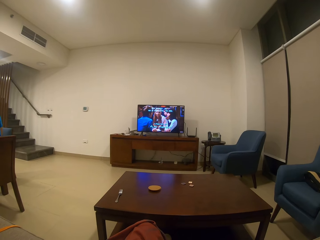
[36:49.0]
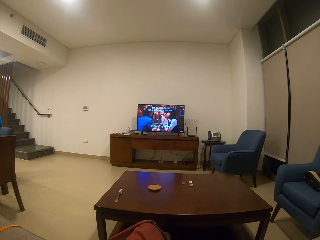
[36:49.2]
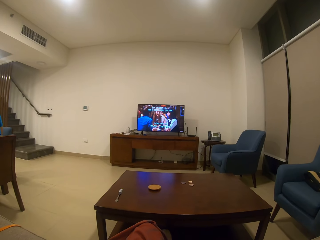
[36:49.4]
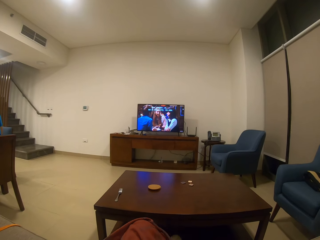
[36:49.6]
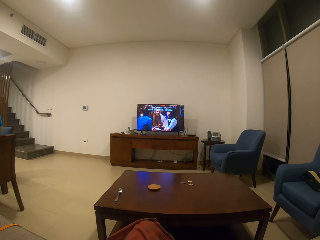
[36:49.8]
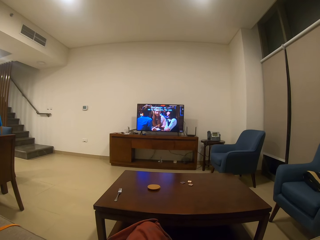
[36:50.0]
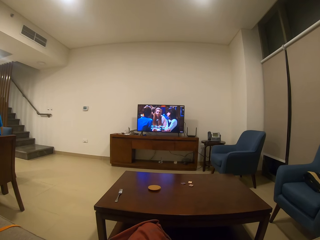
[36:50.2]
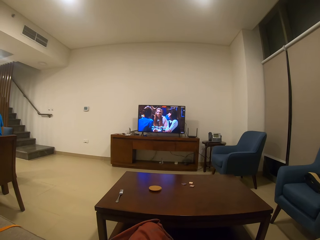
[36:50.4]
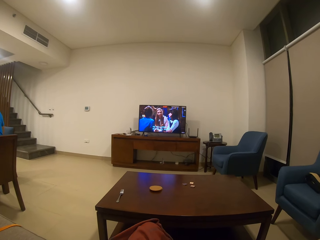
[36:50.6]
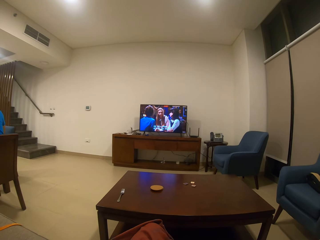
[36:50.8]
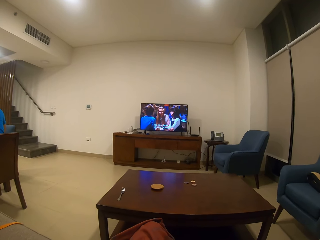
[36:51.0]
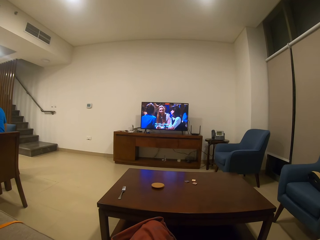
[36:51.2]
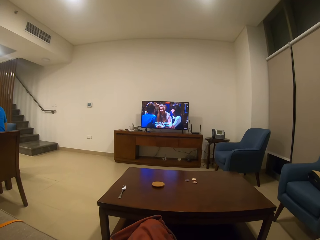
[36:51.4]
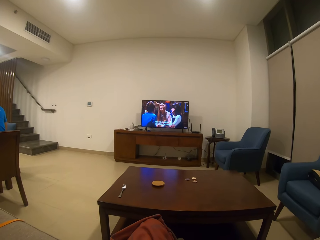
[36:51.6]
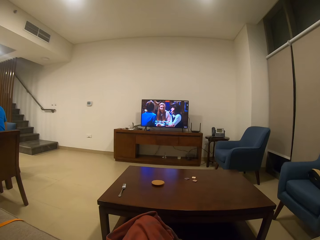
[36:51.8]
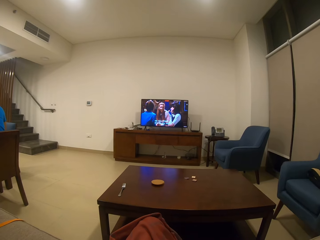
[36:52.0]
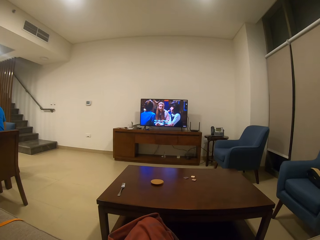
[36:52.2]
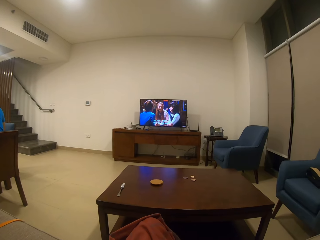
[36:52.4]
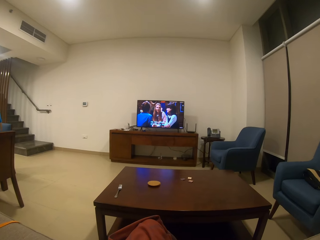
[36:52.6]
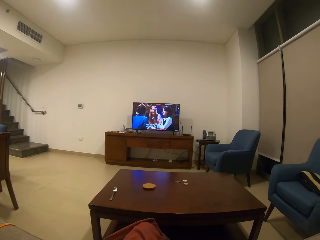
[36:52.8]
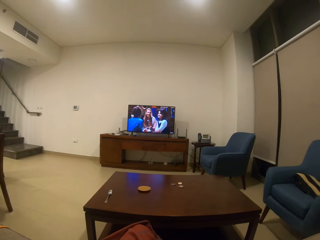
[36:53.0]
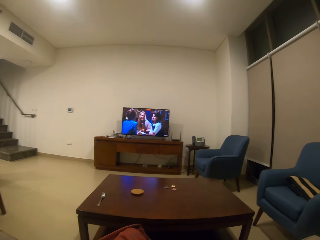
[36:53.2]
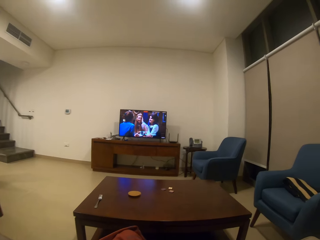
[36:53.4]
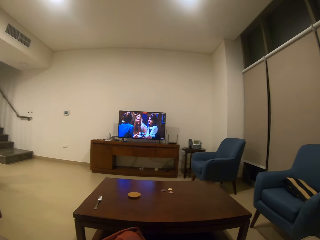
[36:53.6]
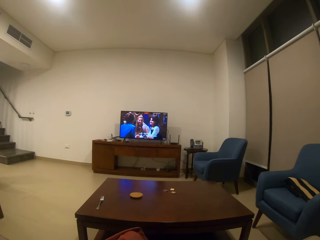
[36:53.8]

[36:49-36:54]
The camera wearer moves fabric.

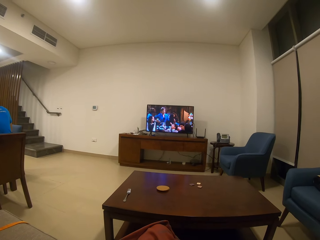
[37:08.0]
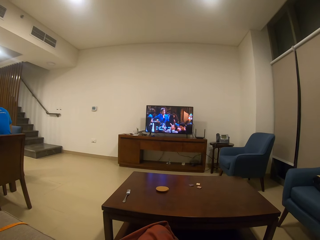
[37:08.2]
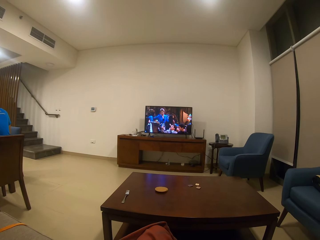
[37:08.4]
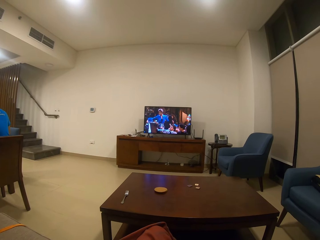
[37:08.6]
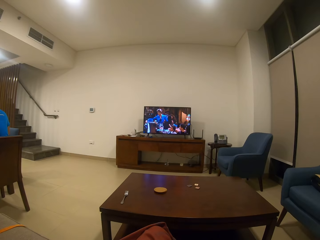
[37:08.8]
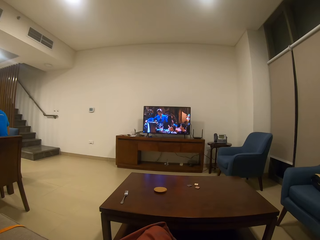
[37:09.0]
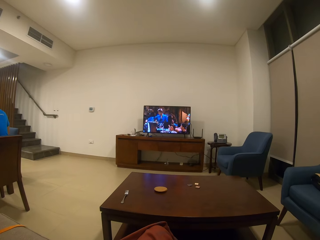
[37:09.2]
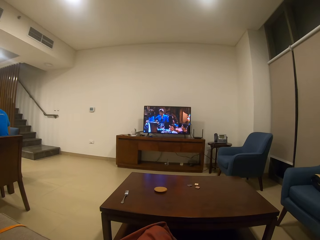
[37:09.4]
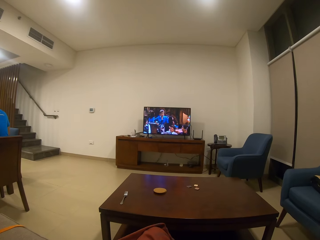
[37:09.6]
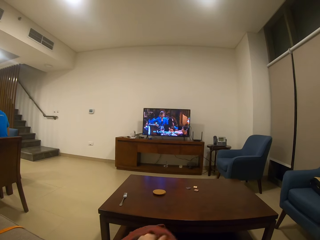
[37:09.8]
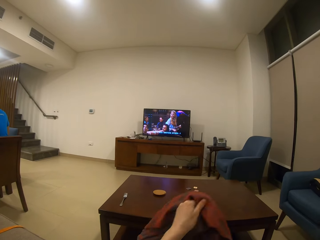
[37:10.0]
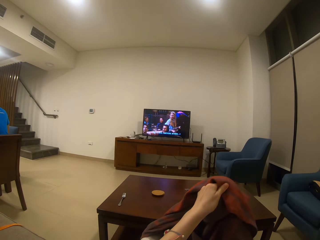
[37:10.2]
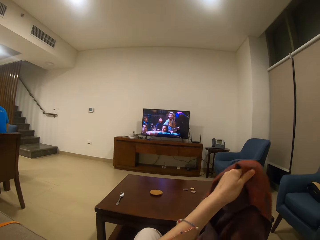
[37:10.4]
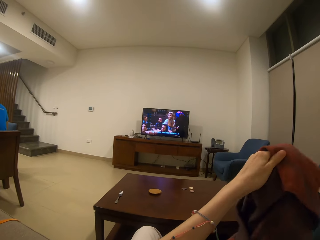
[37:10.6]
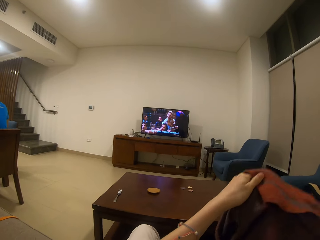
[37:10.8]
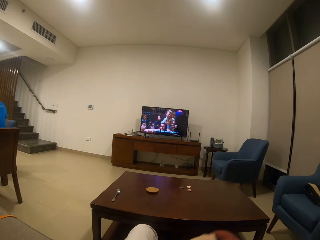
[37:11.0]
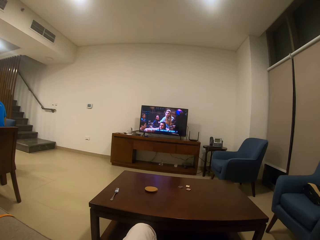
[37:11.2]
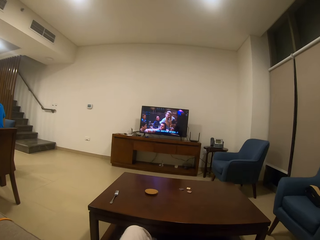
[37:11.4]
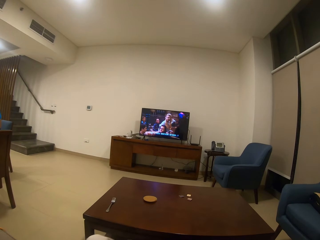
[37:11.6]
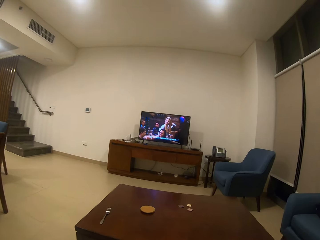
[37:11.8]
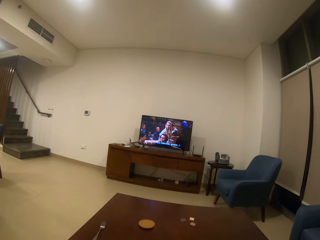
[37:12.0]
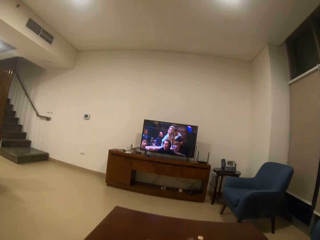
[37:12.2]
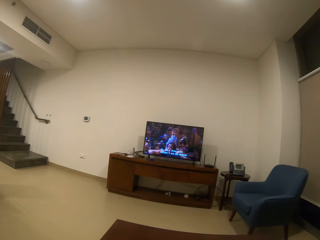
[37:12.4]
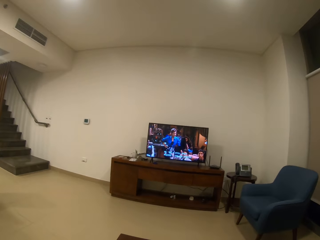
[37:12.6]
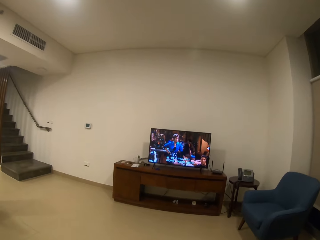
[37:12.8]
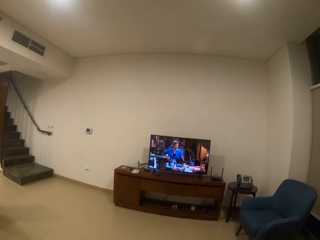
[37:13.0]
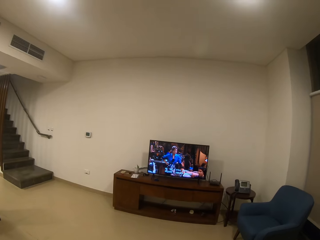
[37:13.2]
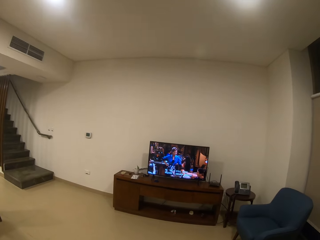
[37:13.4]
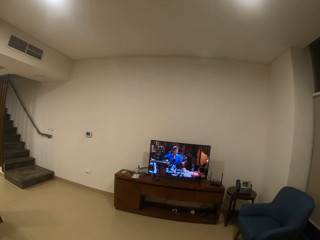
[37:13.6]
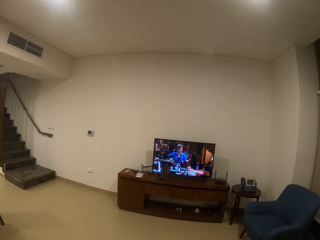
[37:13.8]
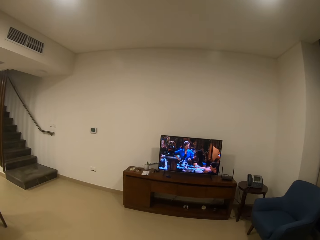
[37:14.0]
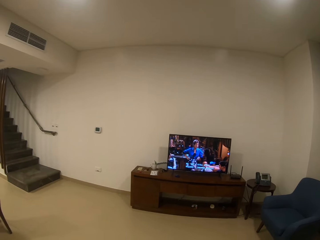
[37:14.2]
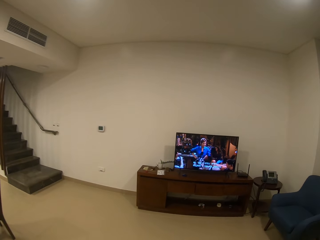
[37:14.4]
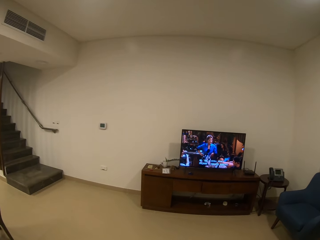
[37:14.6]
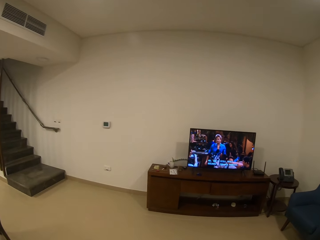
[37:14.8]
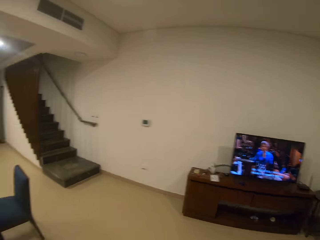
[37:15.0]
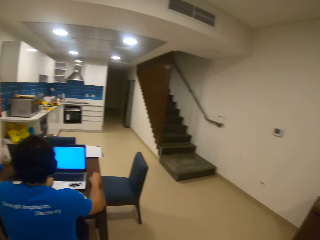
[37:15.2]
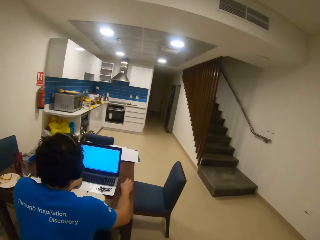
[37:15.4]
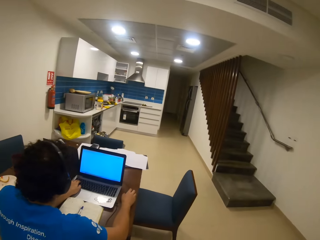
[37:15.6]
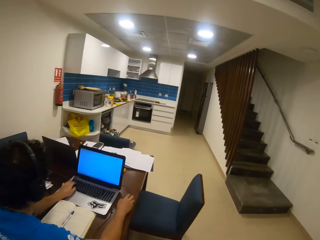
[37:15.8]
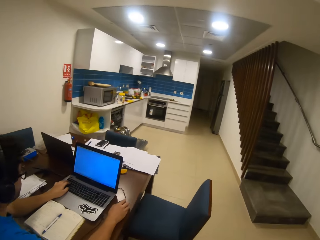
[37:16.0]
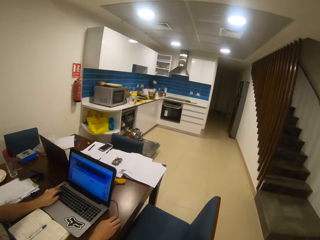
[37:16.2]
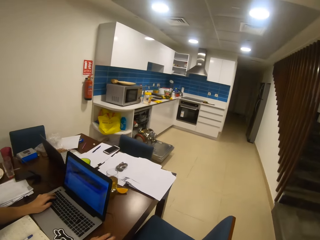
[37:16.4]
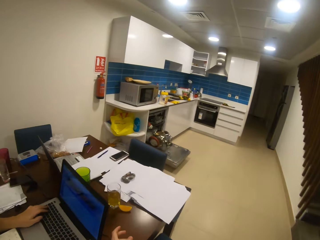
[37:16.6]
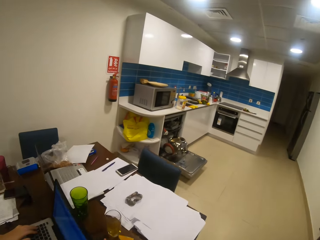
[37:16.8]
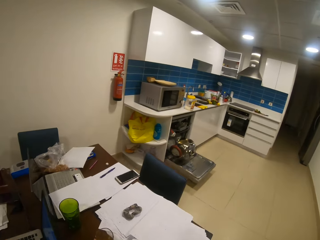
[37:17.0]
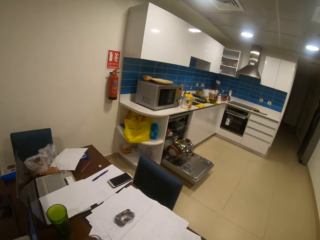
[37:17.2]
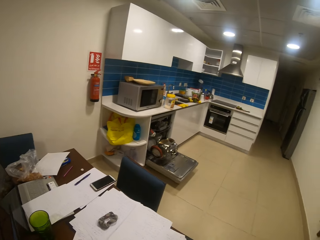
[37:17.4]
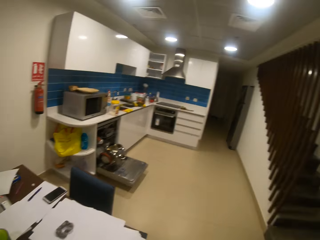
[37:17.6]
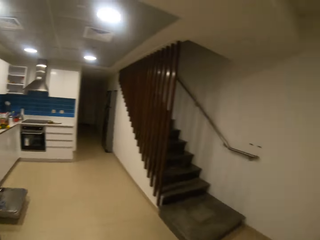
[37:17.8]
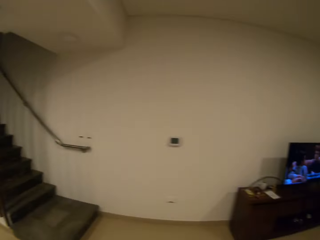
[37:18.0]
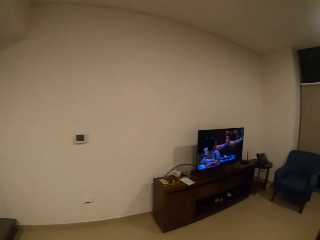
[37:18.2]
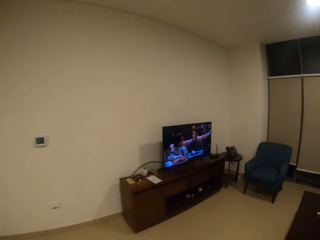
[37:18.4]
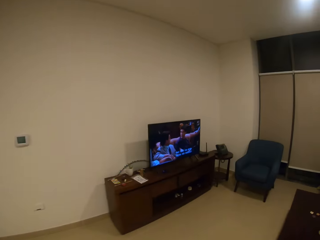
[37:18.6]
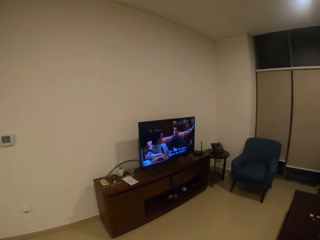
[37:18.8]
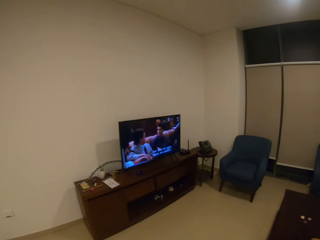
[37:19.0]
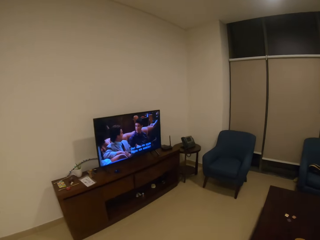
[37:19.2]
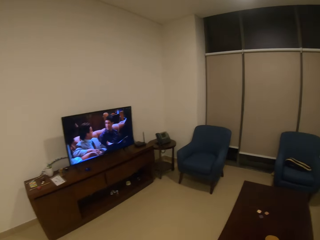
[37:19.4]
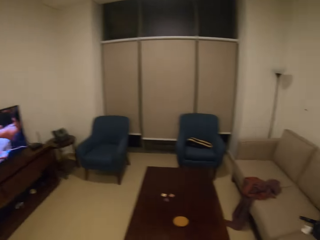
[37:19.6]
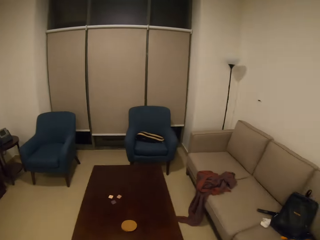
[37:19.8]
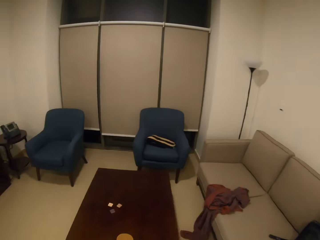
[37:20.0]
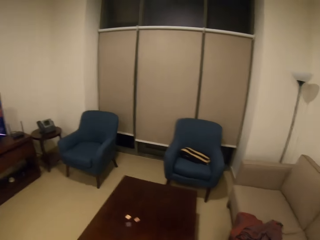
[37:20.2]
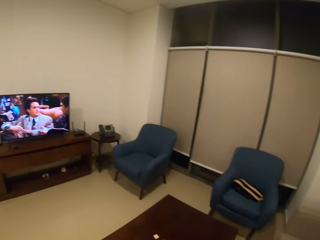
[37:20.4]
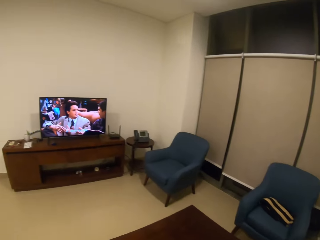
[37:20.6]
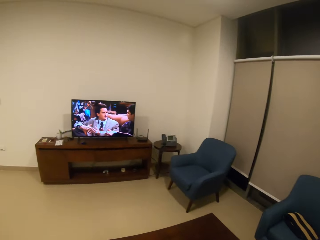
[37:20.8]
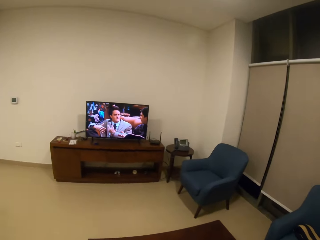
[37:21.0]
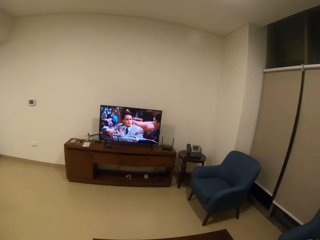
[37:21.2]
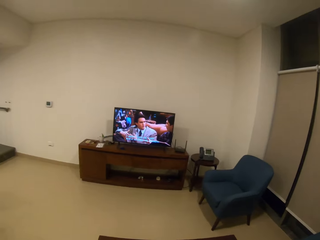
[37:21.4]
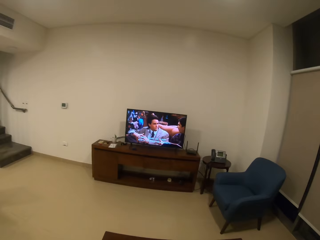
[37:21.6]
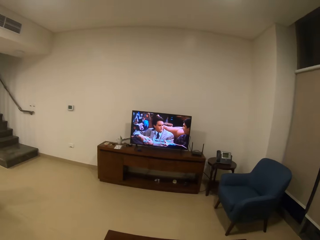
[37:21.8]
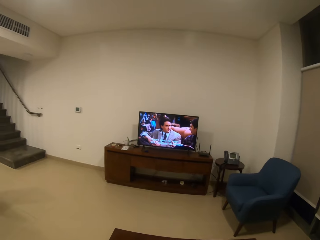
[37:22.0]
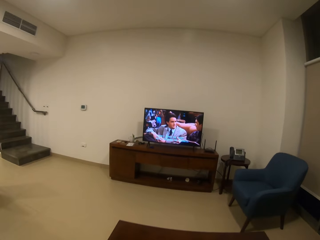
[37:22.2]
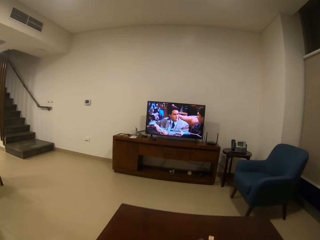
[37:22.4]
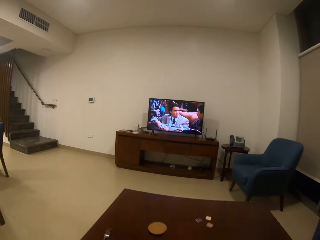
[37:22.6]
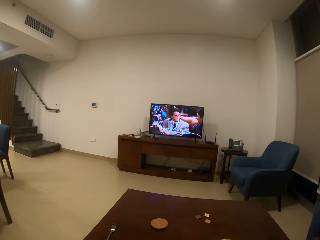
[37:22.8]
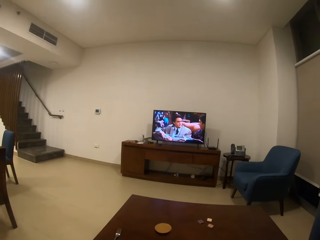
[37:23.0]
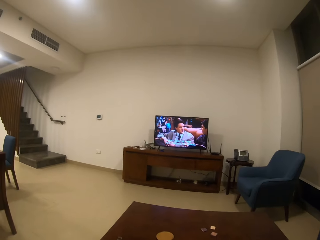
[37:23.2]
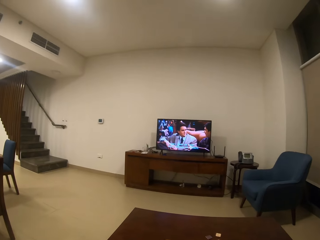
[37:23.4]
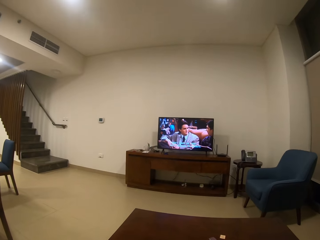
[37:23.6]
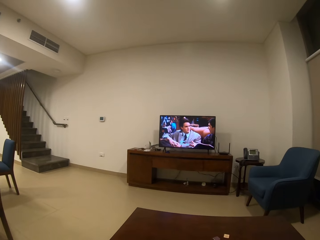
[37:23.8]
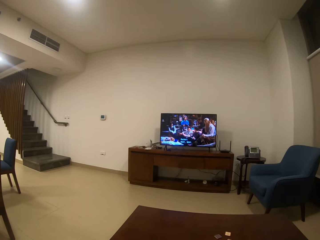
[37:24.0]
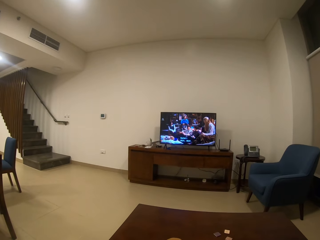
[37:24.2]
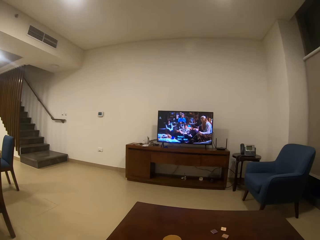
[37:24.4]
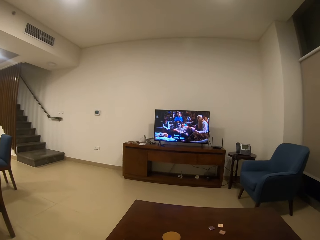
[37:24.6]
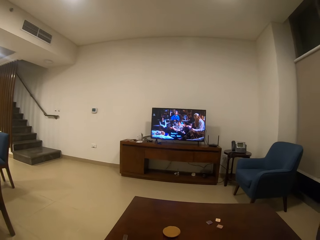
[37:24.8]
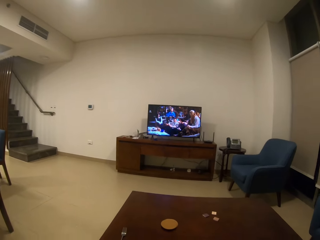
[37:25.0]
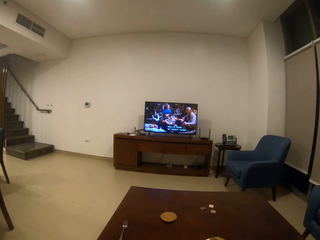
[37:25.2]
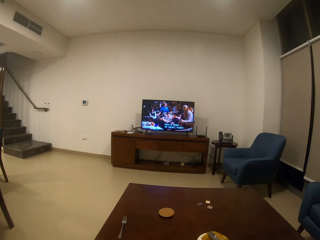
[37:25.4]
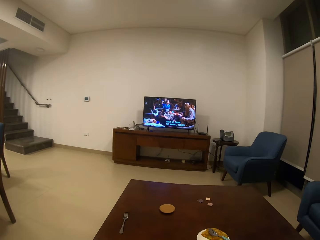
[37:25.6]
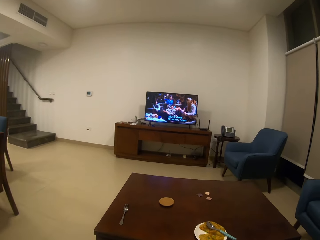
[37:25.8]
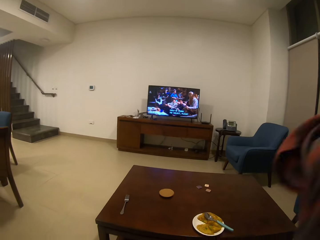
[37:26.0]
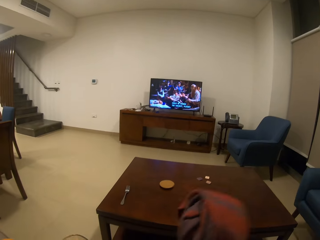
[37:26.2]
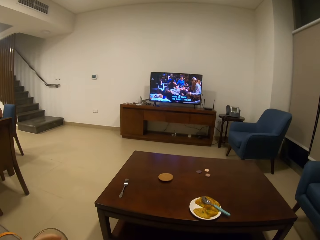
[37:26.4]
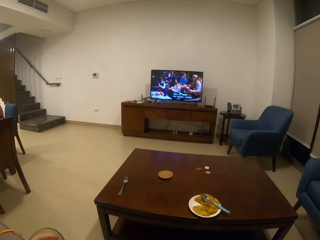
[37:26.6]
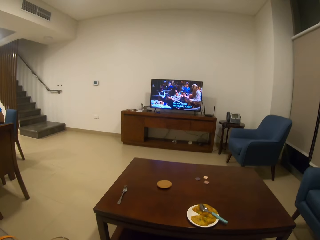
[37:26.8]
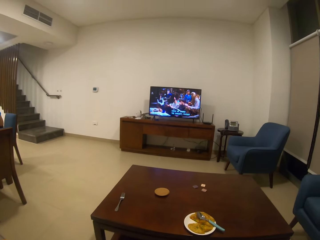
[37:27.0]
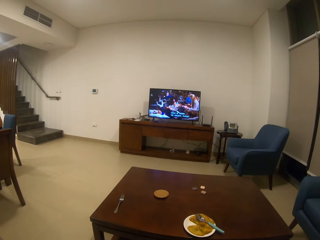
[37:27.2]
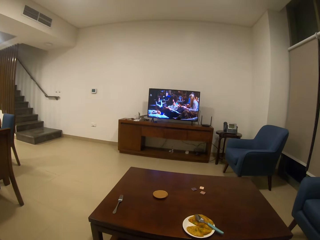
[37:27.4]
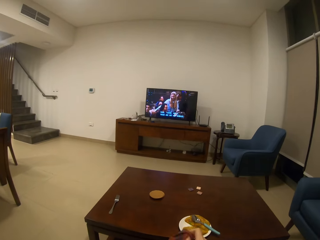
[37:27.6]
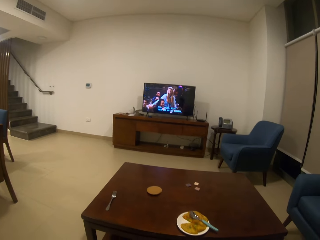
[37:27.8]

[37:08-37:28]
The camera wearer watches television. They lift the cloth. They straighten the fabric. They stand up. They walk around. A man types on the laptop. The camera wearer moves back to the seat. They sit on the chair. They watch television. They straighten the fabric.
